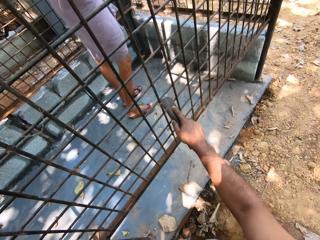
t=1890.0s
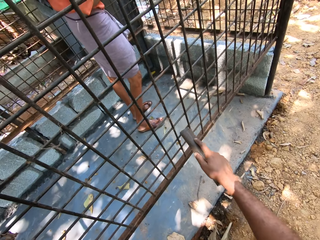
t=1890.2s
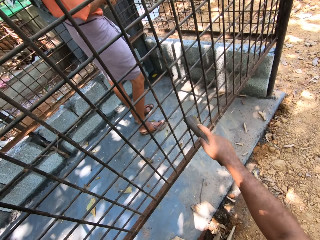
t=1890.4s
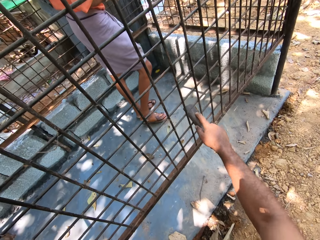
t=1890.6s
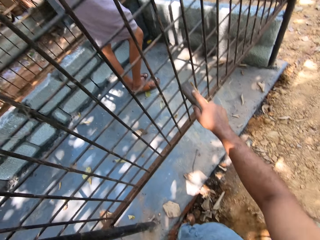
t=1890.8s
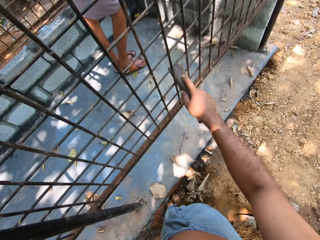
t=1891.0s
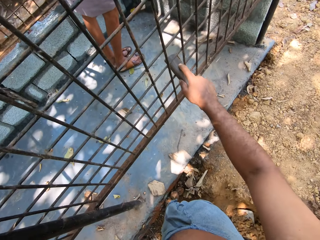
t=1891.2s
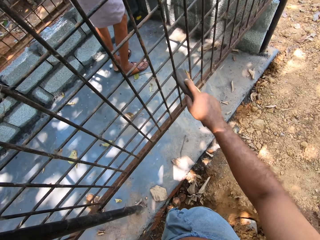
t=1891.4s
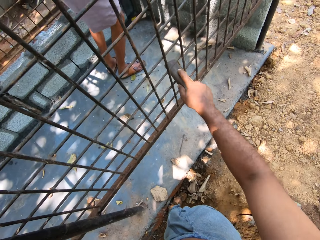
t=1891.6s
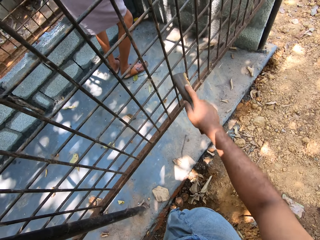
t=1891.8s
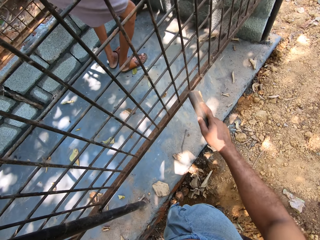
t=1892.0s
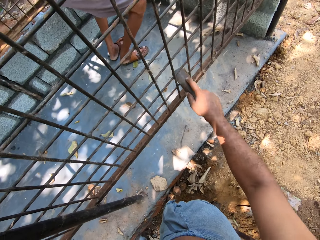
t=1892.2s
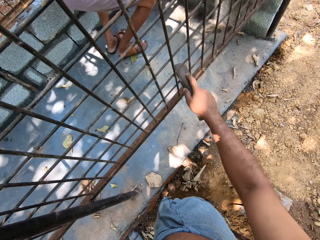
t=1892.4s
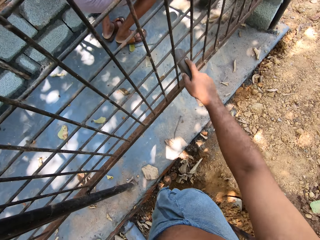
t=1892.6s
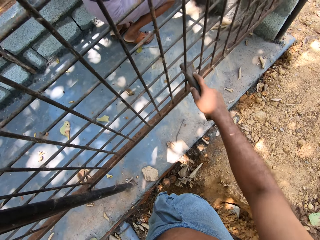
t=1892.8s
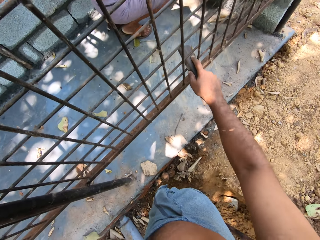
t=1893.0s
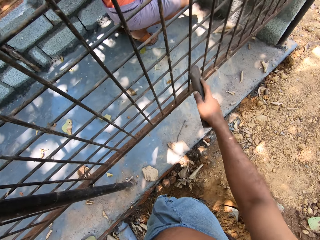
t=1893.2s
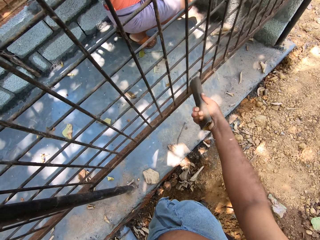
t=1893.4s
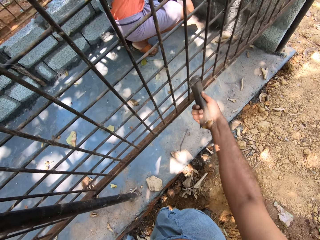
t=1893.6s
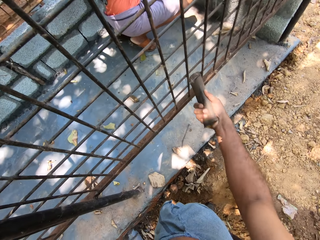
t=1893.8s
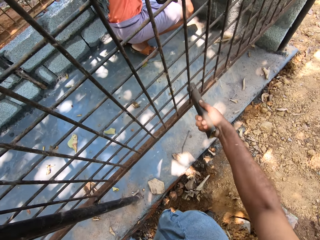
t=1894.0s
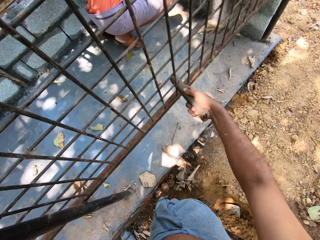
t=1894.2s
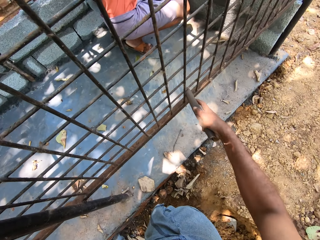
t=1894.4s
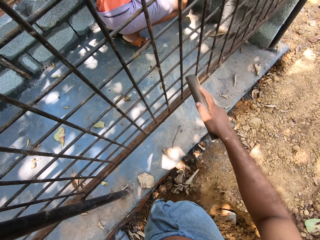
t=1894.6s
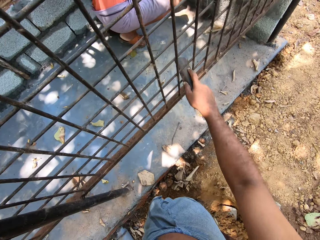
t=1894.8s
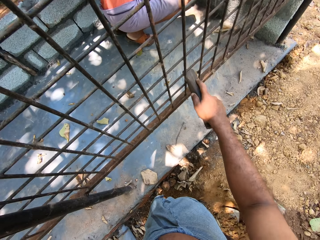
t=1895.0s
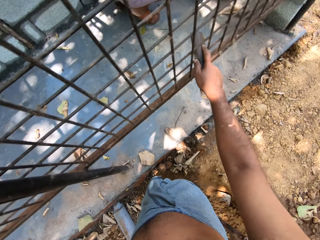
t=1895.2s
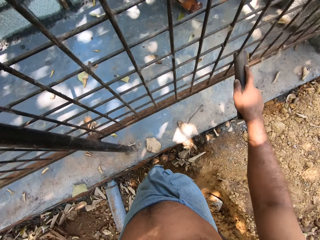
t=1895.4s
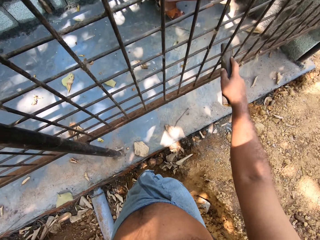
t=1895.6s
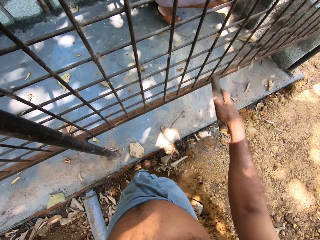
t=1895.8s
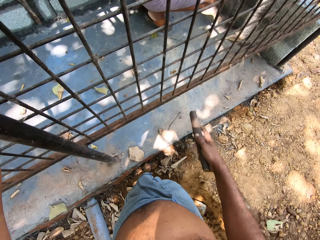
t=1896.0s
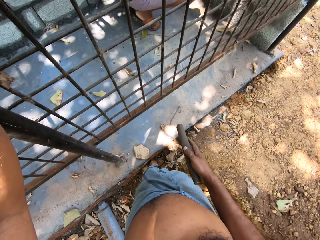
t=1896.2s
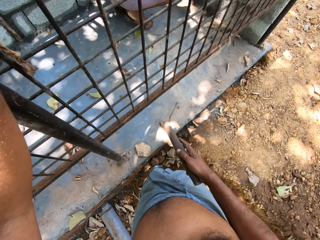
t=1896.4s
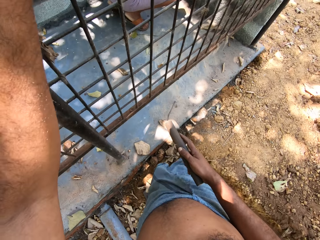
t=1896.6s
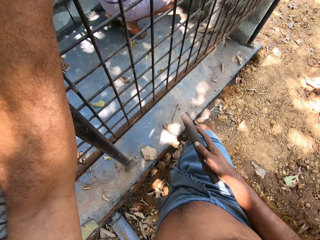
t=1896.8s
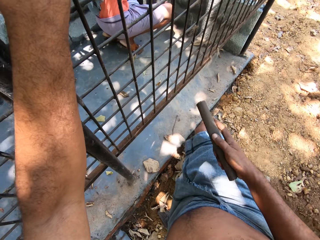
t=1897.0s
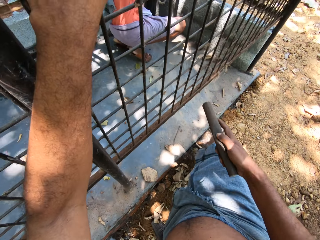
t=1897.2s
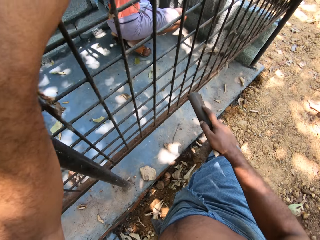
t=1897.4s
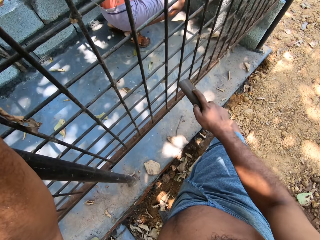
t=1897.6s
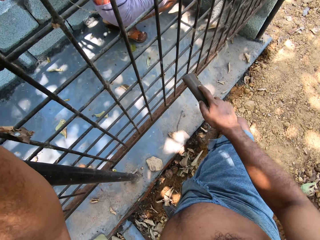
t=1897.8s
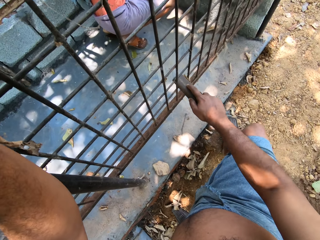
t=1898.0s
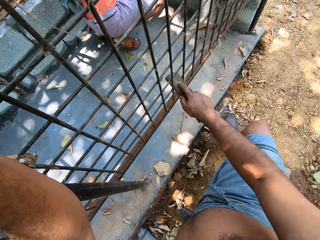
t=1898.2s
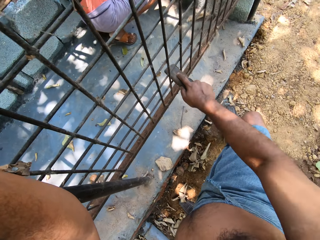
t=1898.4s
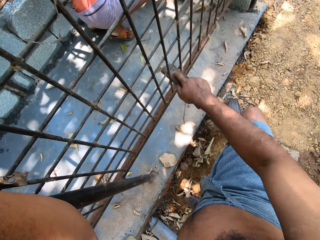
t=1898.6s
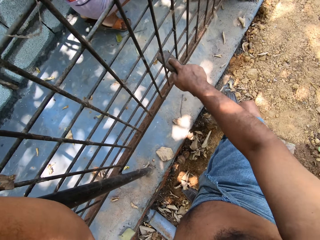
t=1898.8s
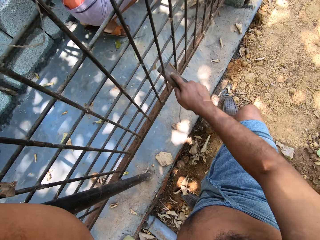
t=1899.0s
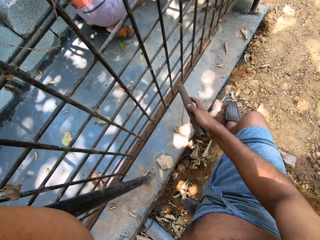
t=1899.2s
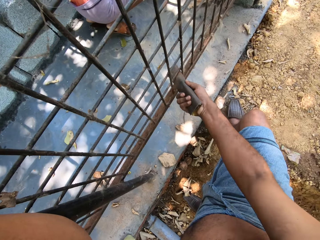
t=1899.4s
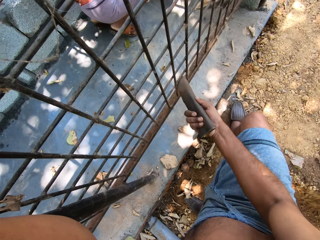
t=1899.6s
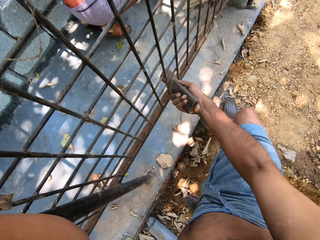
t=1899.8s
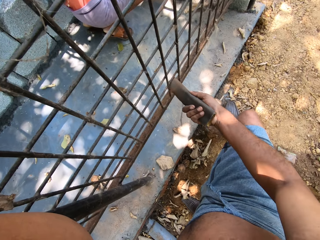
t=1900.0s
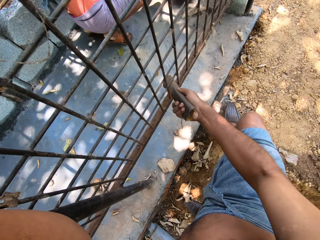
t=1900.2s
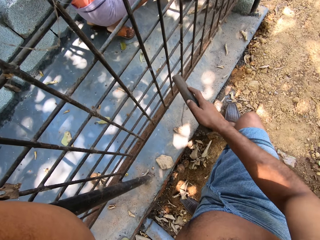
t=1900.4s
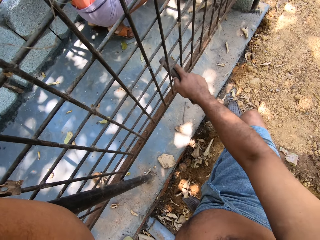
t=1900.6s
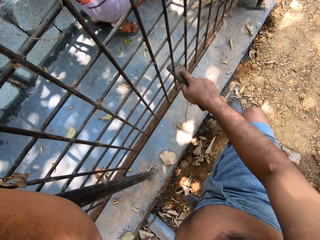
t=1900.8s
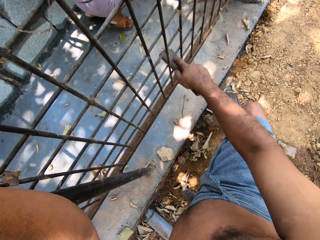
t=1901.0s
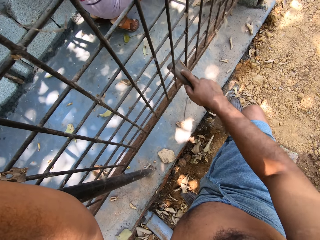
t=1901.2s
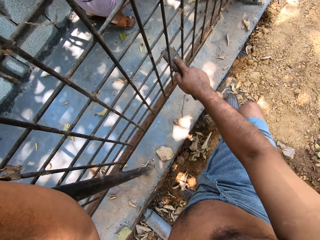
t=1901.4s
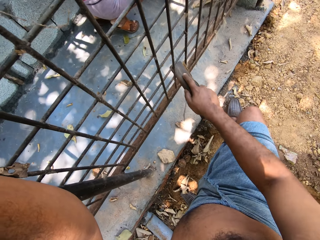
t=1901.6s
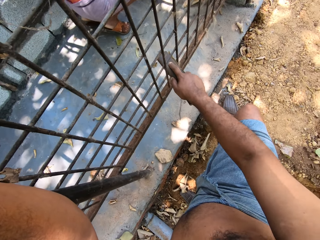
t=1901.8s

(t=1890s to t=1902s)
The camera wearer removes the sandpaper in his right hand from the burglary frame. He looks around. He polishes the metal. He scratches the burglary frame with the sandpaper in his right hand.

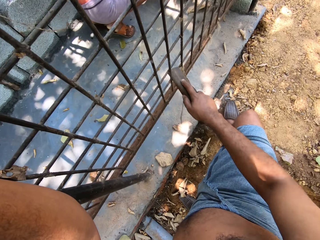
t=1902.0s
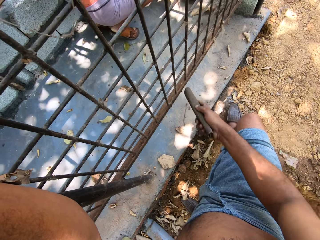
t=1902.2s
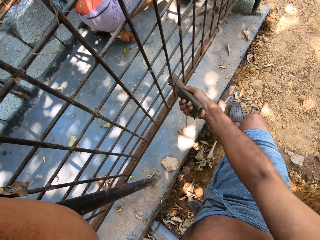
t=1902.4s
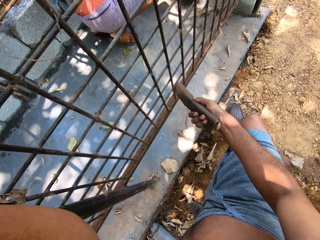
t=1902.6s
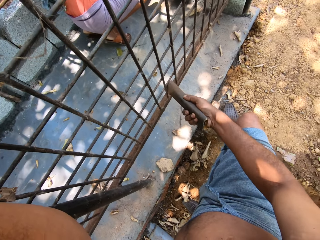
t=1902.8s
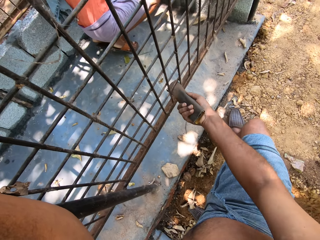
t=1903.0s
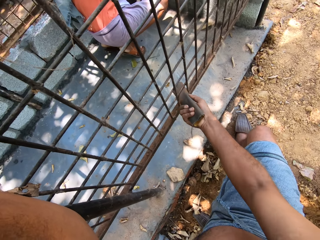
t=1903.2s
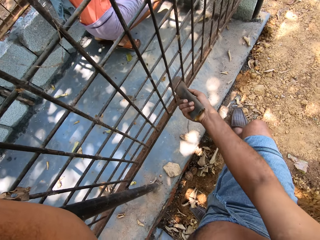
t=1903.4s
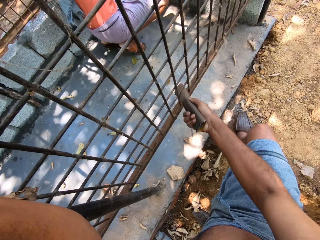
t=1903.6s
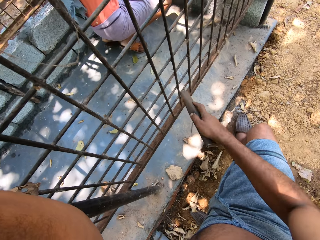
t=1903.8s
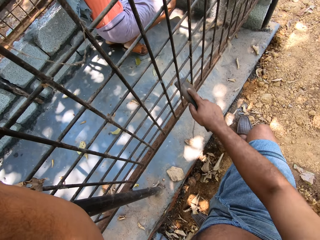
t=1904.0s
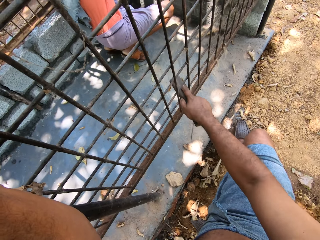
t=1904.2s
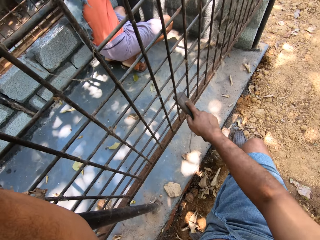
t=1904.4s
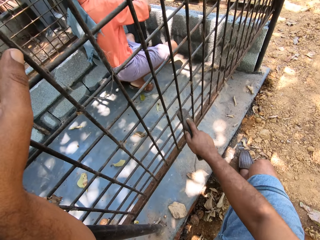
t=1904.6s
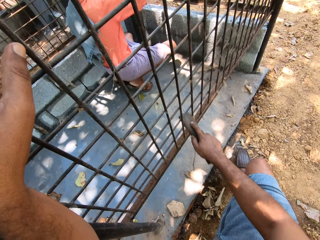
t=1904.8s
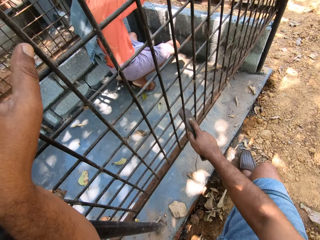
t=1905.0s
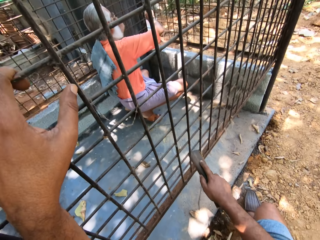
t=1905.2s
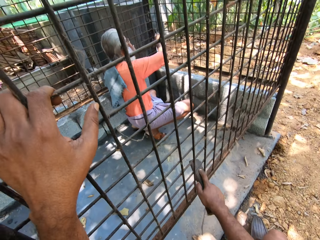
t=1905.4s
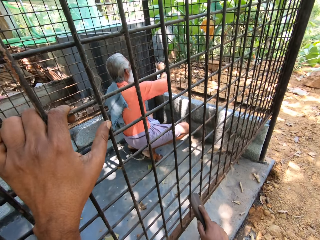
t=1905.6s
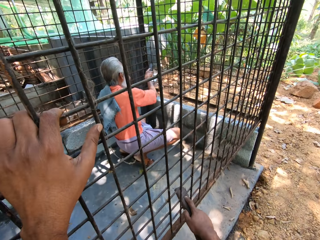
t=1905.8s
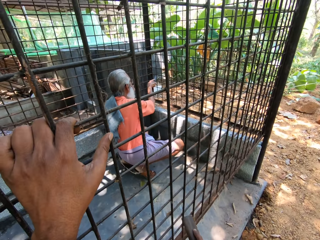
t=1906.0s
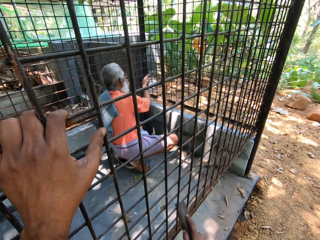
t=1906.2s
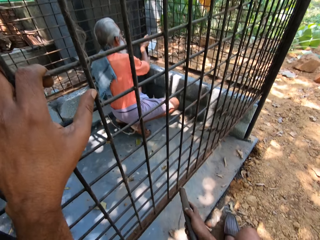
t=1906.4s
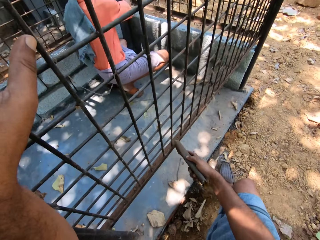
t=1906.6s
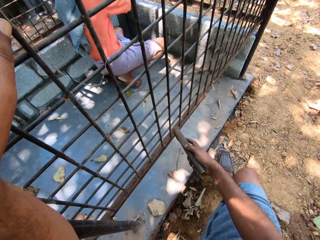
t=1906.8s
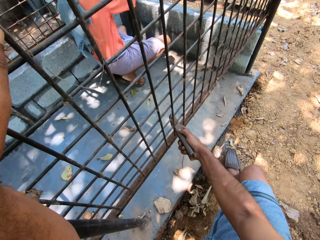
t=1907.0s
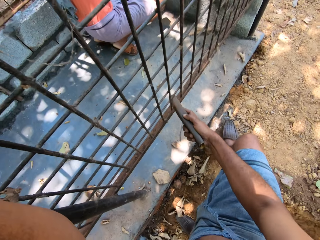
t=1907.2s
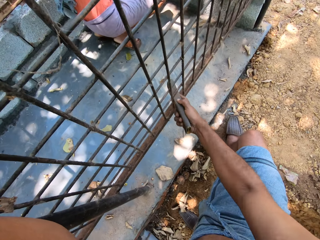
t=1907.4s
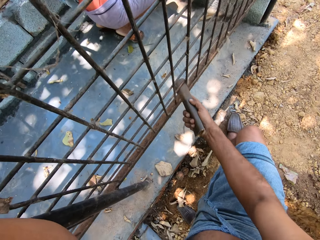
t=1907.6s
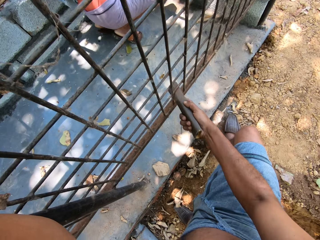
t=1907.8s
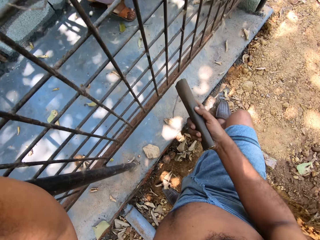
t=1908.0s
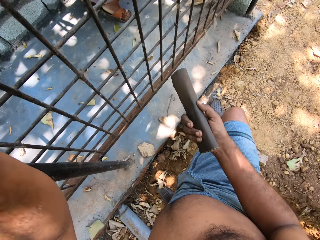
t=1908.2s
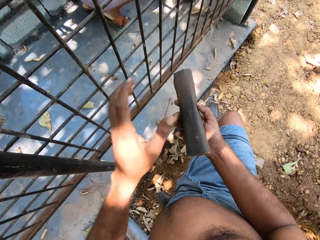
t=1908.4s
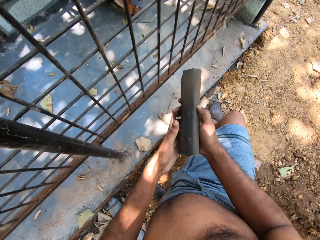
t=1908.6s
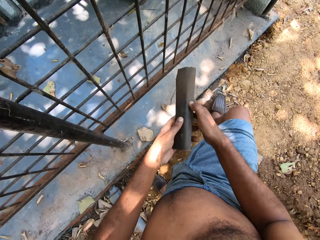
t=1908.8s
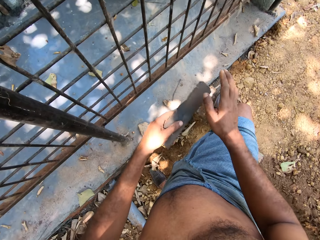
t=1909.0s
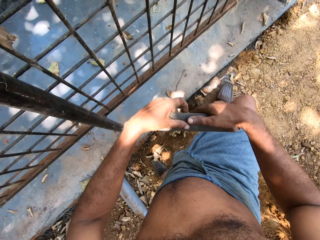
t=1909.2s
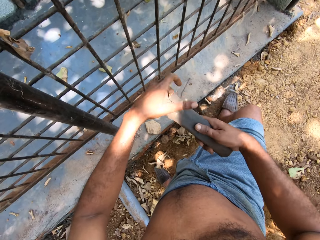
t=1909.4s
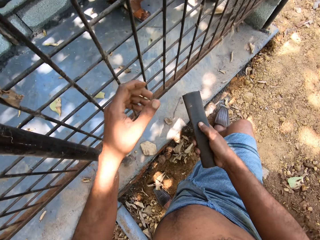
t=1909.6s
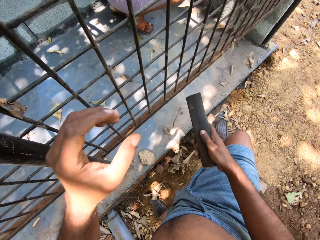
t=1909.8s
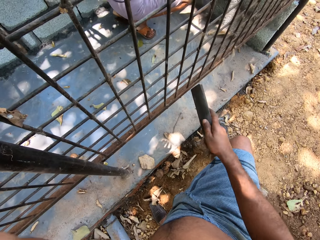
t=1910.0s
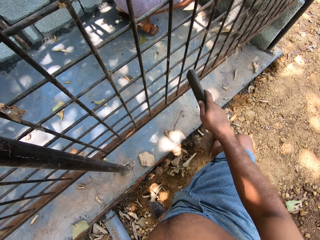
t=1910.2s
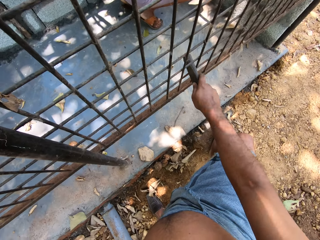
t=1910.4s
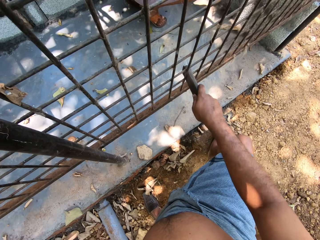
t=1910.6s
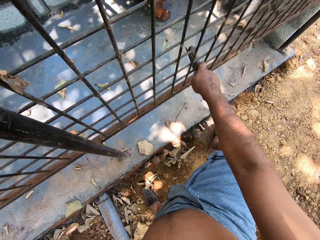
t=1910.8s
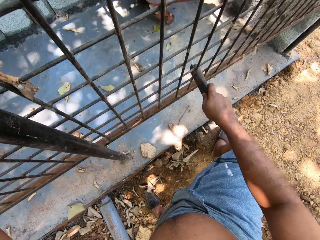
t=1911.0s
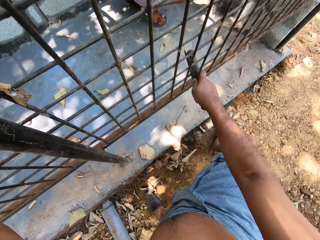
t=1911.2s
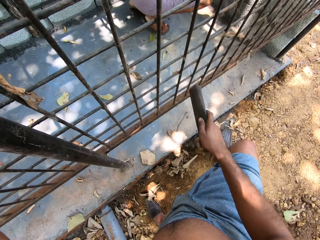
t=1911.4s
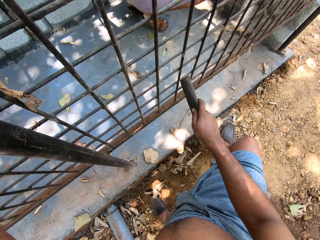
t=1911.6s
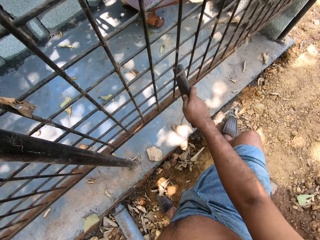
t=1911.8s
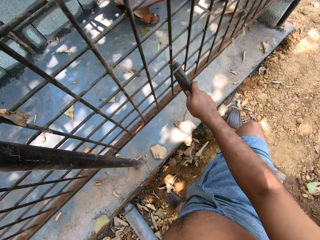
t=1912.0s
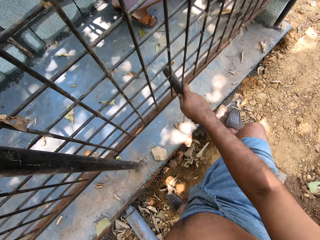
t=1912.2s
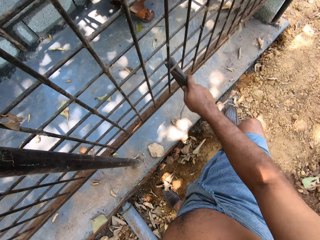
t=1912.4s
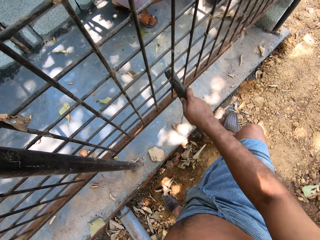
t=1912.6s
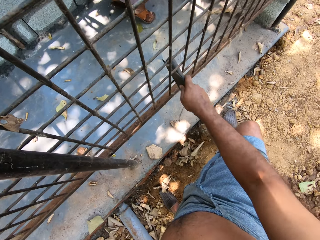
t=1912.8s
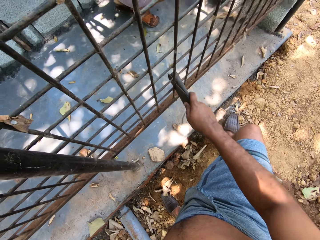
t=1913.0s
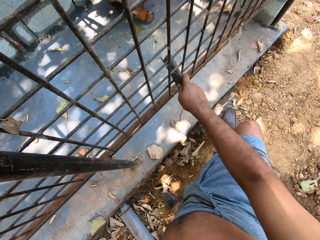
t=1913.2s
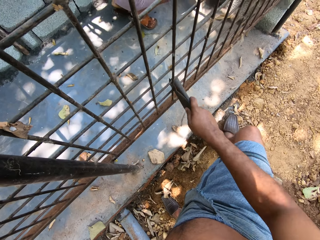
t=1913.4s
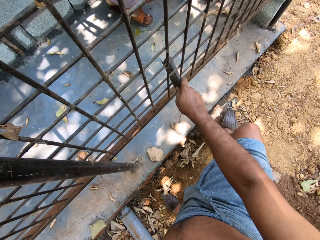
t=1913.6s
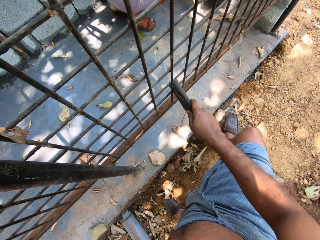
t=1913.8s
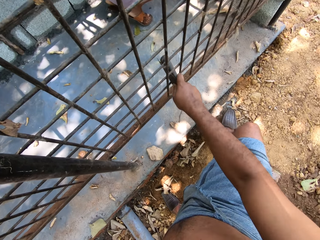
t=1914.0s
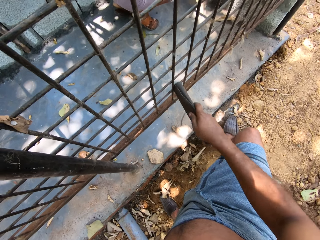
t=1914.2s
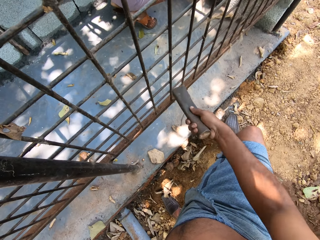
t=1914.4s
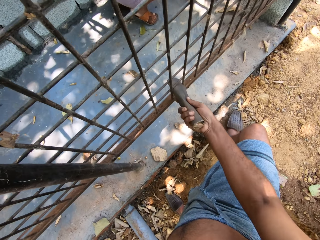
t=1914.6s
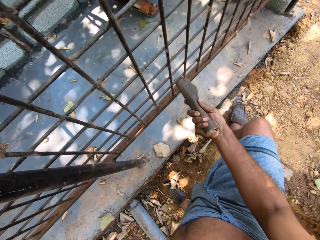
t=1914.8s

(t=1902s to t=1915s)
The camera wearer removes his left hand from the metal cage. He turns the sandpaper with both hands. He holds the sandpaper with his right hand. He holds the metal cage with his left hand. He removes rust from the metal cage with the sandpaper in his right hand.
